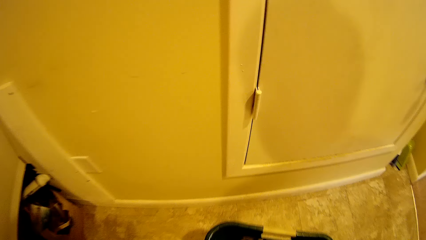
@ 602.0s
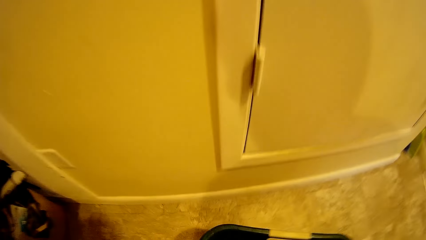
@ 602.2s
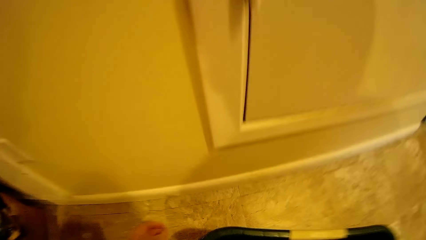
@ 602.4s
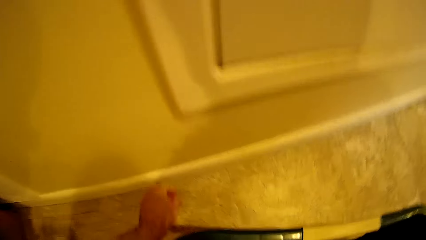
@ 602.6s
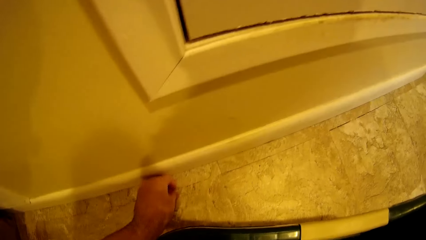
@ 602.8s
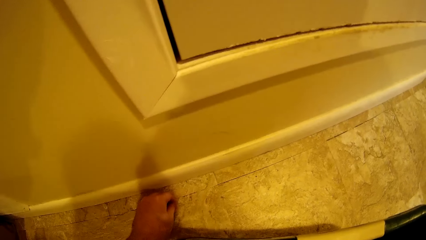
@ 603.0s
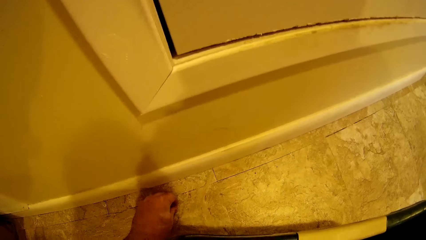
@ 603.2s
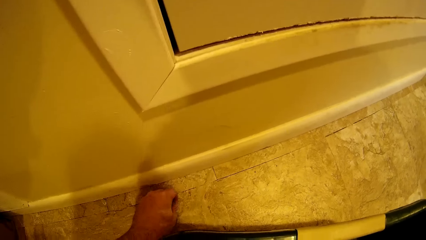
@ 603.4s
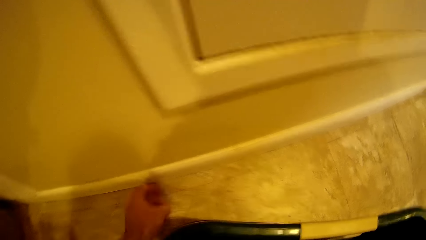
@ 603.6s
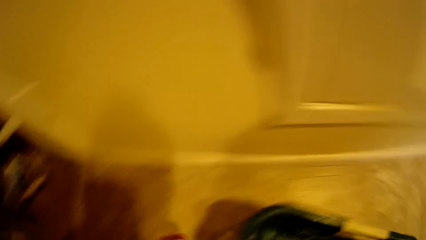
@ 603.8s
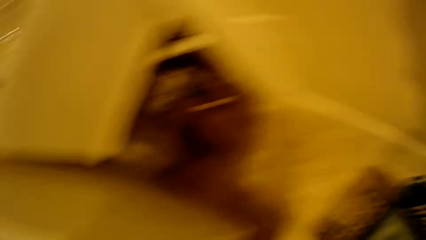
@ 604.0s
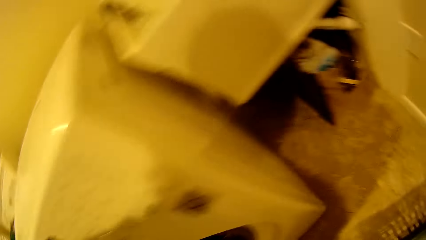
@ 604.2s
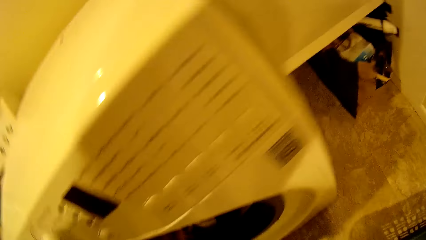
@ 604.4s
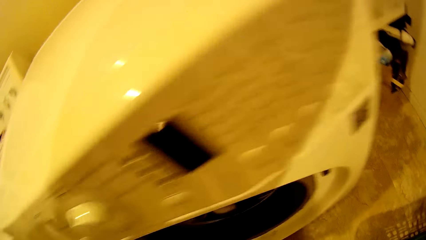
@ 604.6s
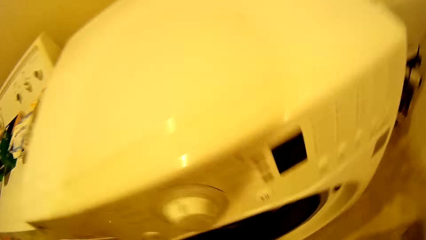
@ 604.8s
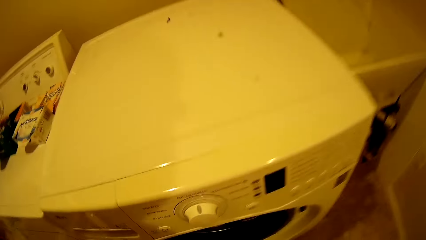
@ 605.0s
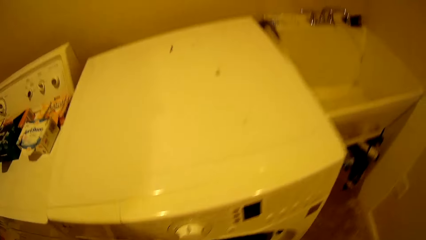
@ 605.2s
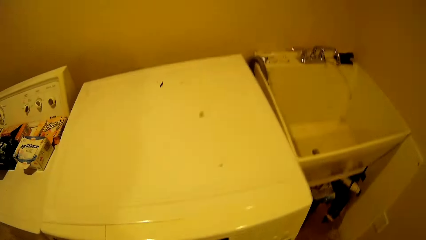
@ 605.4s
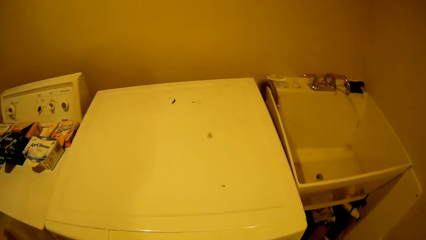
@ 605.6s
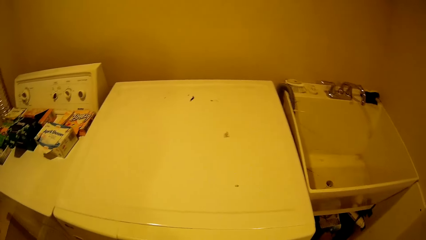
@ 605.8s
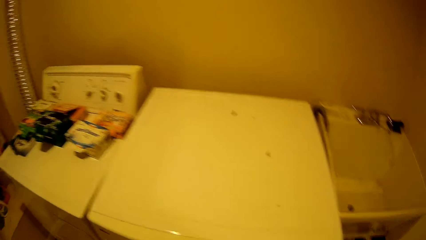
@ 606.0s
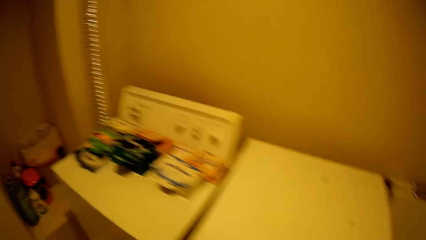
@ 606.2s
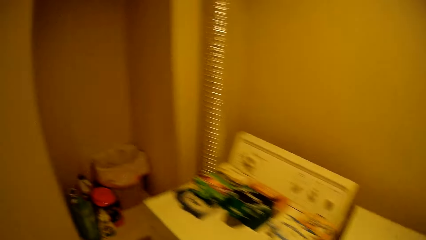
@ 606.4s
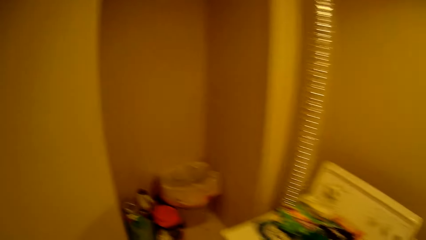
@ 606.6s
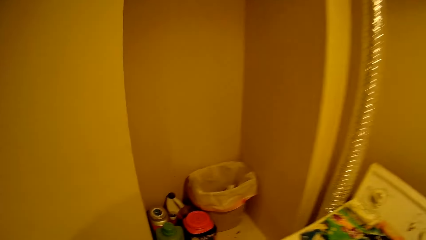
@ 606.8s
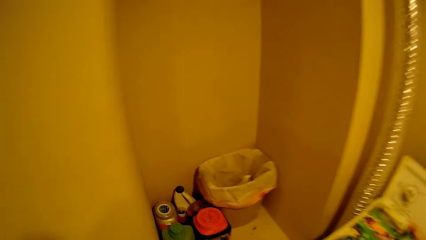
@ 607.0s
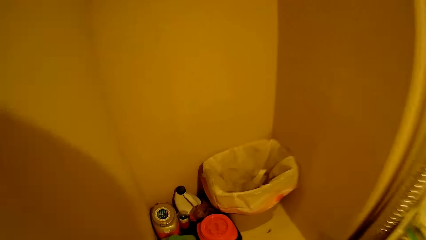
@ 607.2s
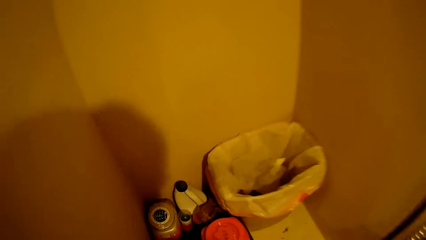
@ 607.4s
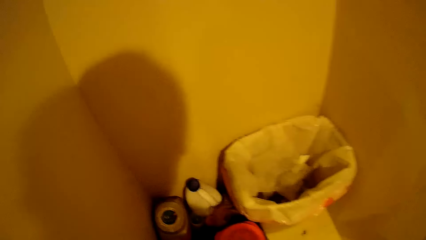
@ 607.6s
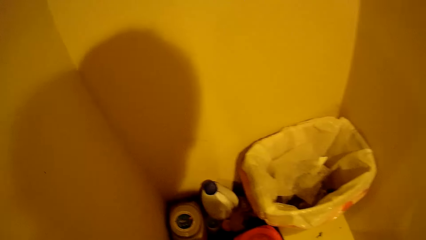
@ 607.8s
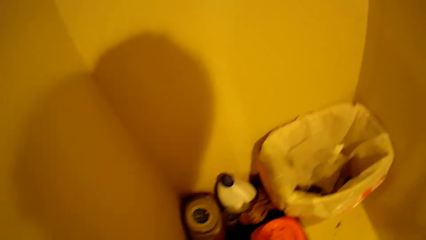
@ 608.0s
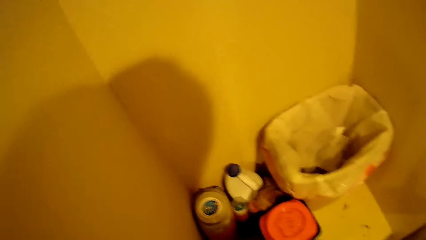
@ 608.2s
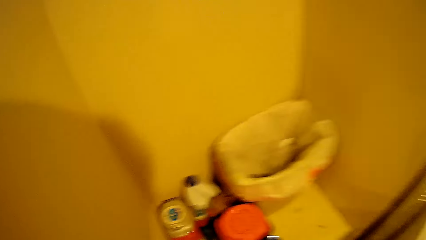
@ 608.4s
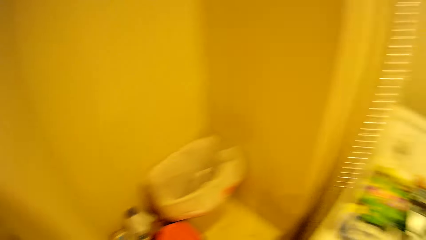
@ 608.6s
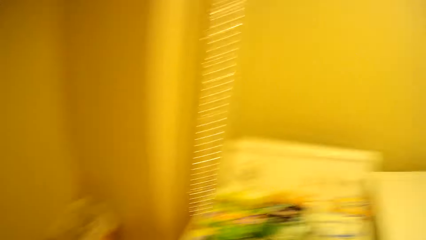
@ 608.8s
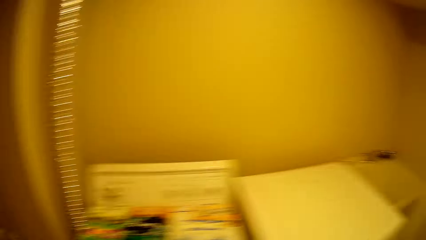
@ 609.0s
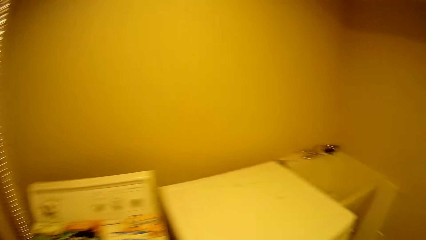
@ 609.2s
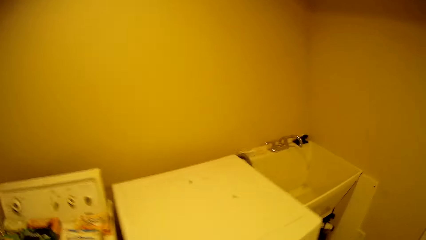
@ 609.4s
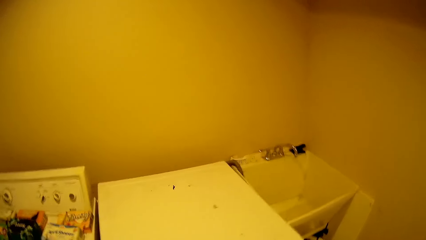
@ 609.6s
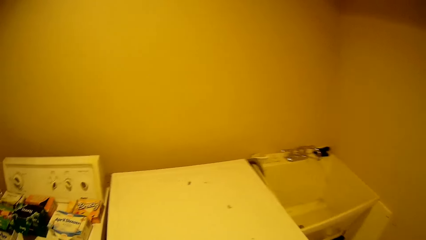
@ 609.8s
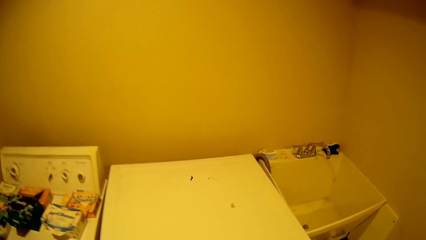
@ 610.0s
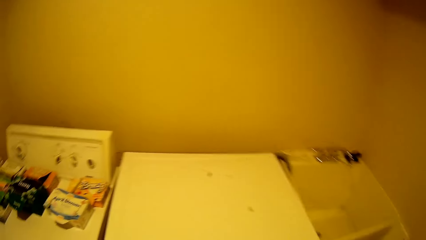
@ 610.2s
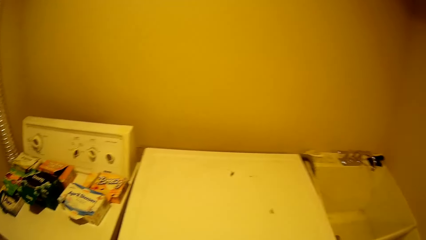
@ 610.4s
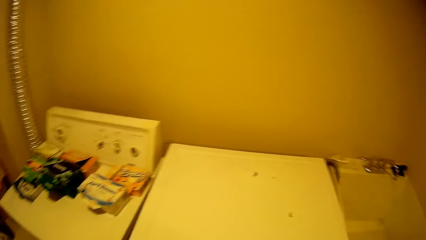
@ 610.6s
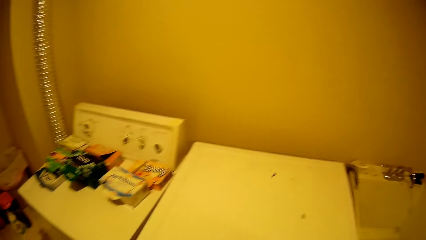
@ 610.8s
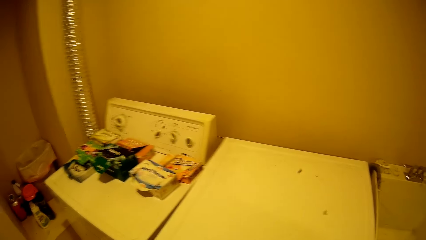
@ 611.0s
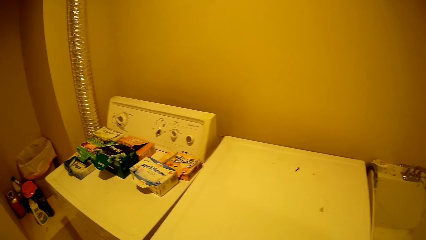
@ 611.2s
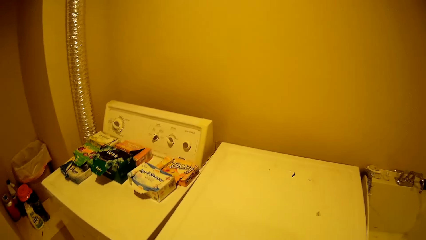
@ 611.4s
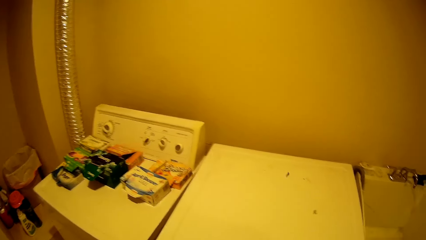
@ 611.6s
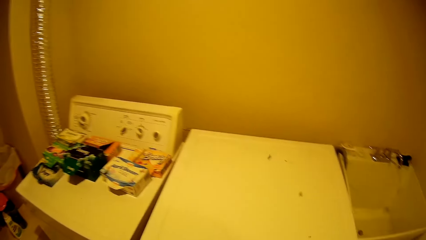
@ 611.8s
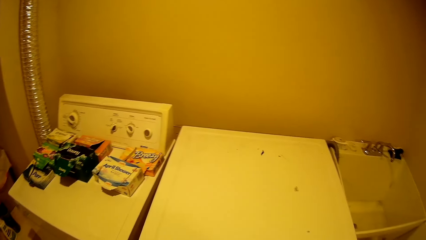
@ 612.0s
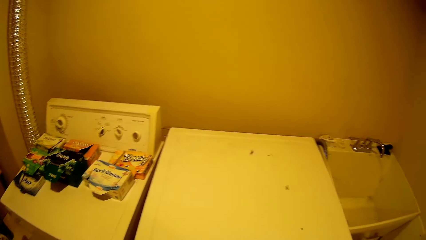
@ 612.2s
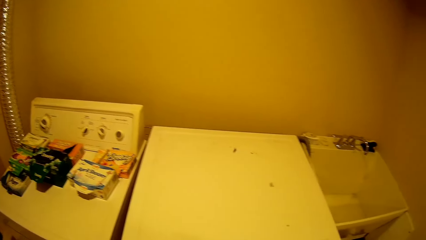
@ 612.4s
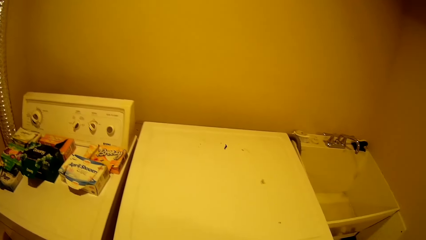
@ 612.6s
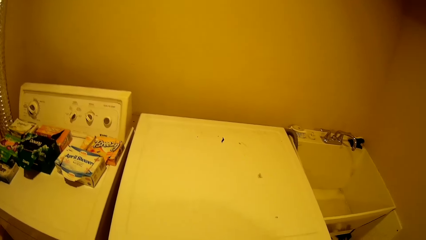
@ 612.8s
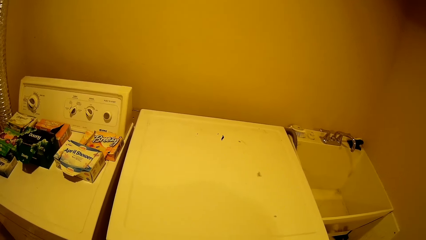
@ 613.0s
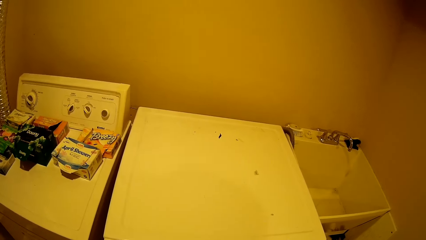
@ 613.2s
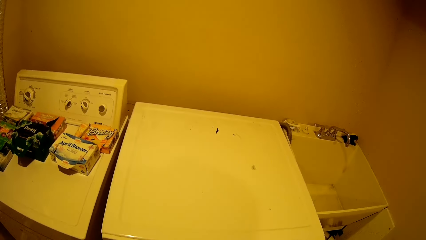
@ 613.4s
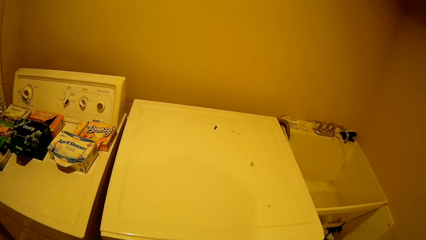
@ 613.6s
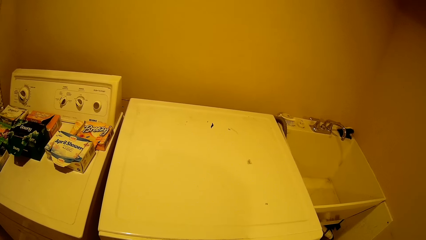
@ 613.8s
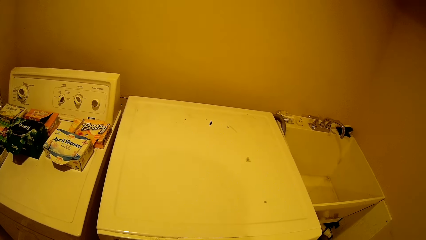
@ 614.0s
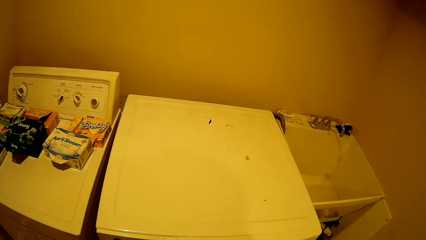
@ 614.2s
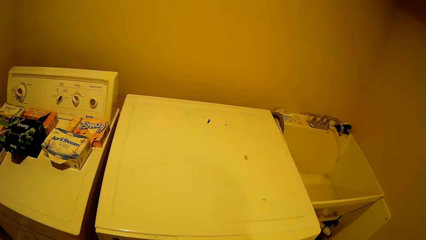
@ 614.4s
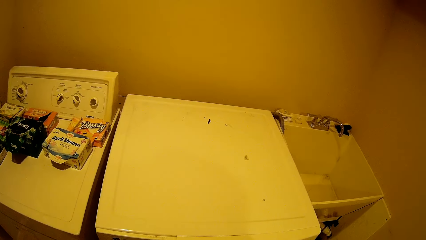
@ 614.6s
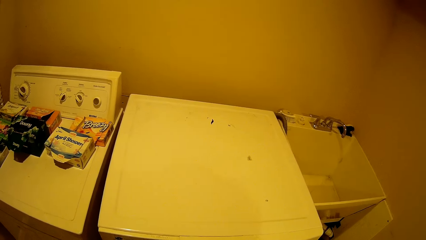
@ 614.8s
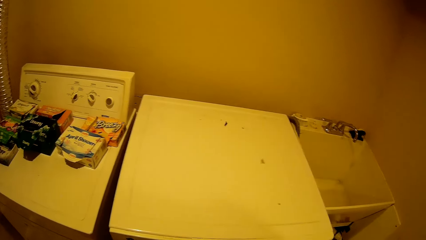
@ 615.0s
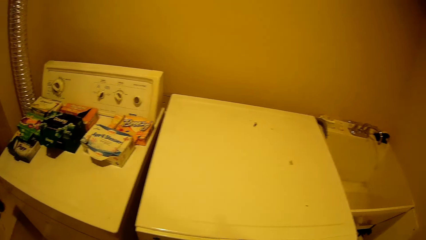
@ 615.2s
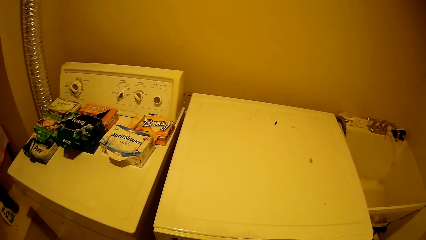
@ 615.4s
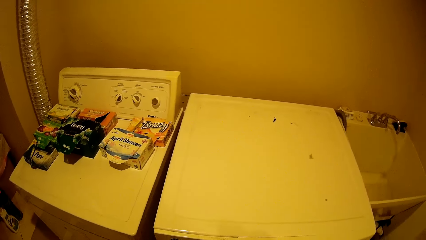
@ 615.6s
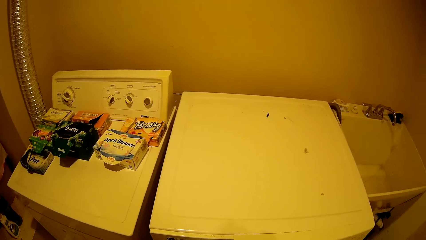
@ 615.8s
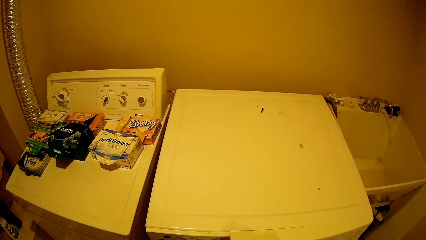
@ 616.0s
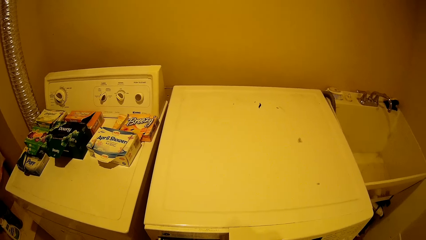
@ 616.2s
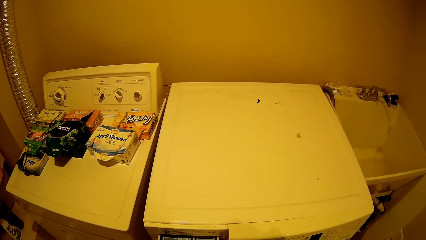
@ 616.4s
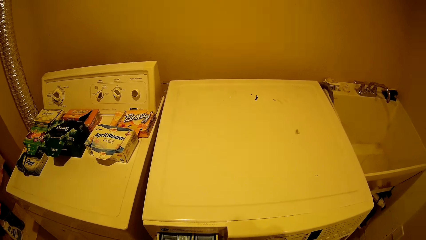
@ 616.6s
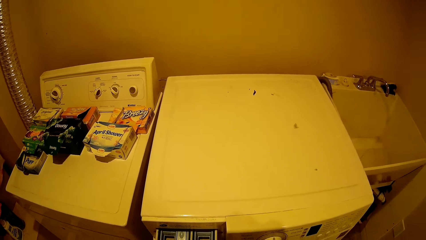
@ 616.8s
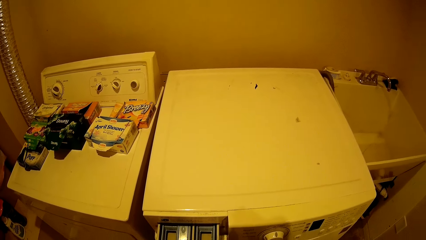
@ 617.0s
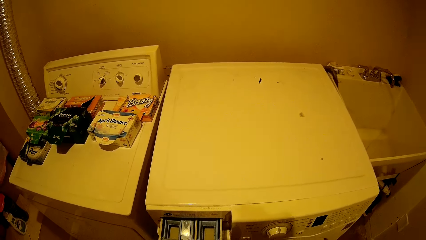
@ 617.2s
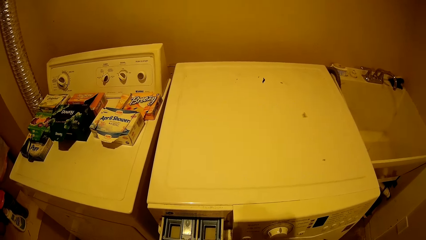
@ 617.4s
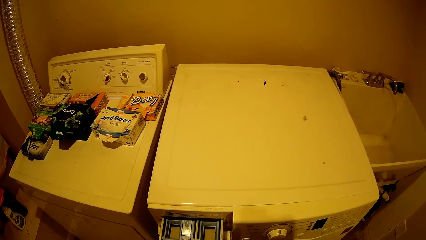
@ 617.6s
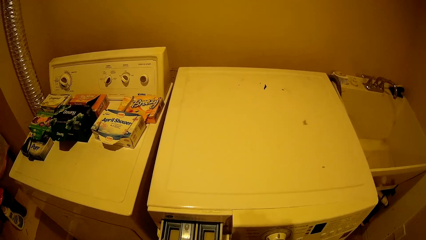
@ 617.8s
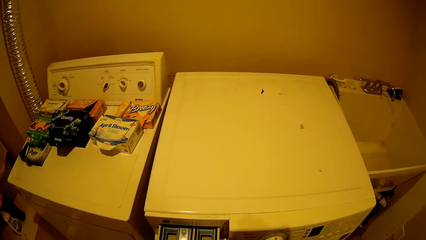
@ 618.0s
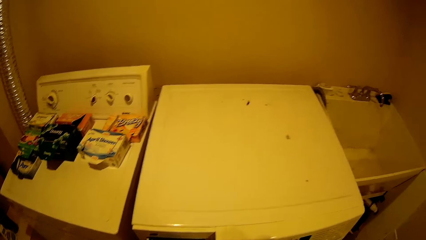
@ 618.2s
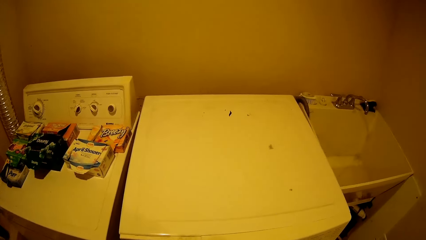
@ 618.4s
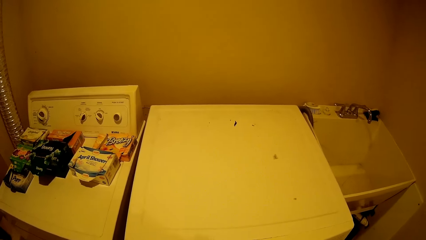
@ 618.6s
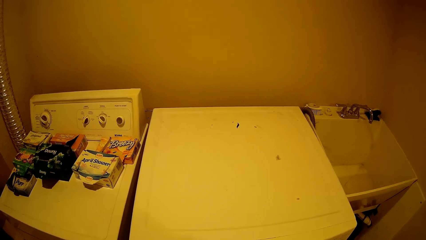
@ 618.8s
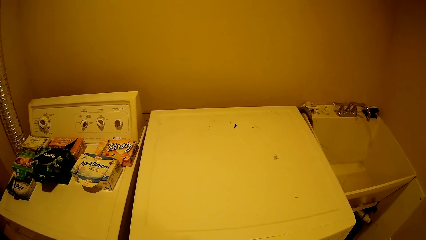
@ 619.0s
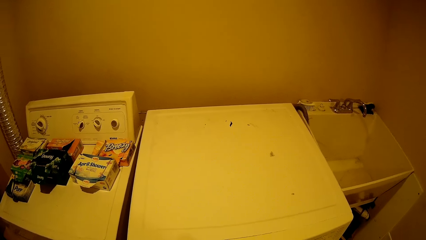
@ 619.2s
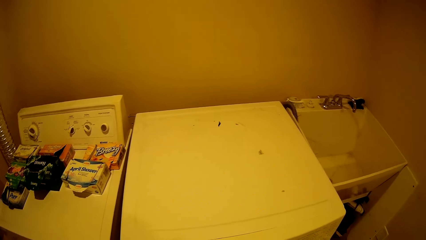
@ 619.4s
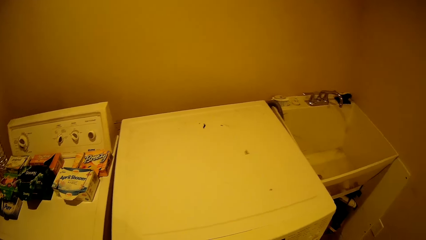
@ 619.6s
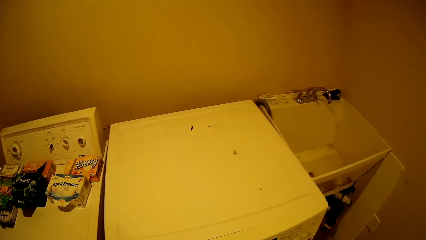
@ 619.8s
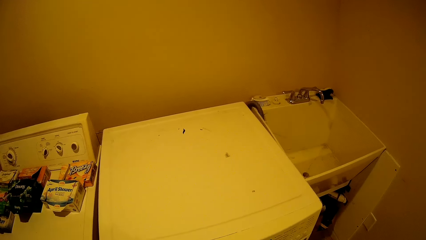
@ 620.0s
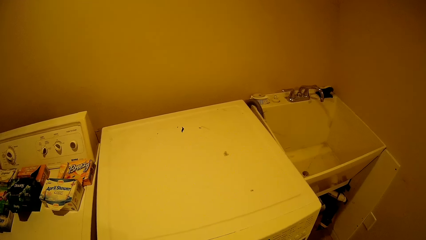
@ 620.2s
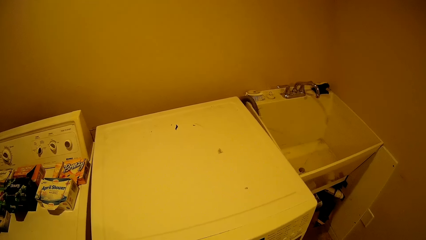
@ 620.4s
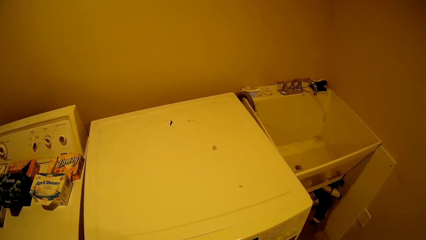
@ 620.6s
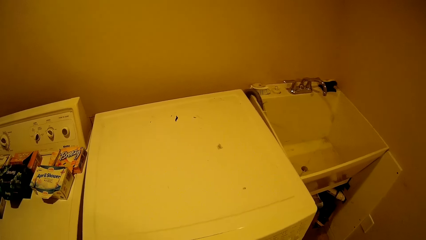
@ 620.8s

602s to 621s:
The camera wearer picks something from the floor. They walk around the room, close the washing machine, put the detergent down and operate the washing machine.
